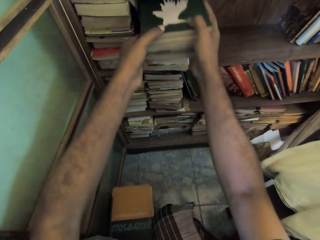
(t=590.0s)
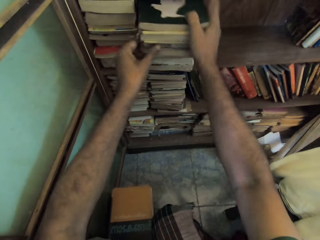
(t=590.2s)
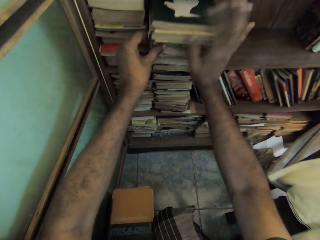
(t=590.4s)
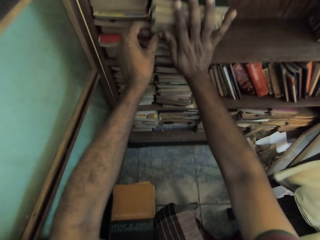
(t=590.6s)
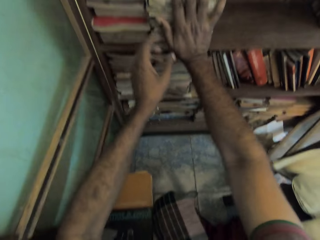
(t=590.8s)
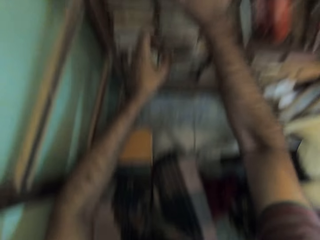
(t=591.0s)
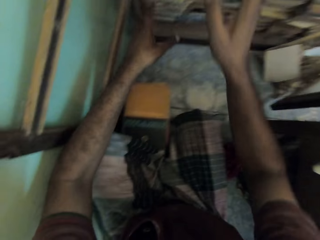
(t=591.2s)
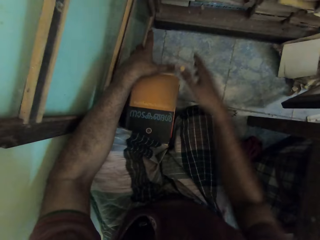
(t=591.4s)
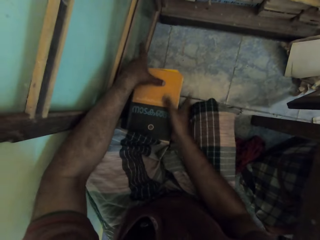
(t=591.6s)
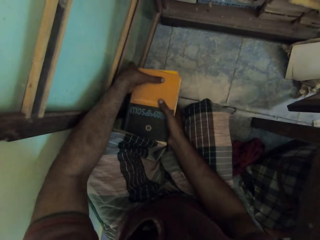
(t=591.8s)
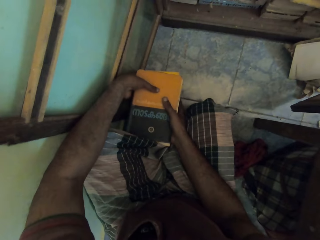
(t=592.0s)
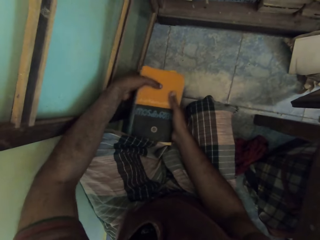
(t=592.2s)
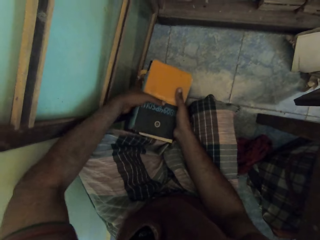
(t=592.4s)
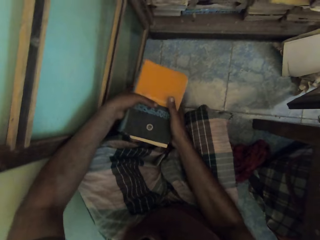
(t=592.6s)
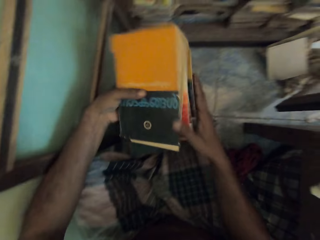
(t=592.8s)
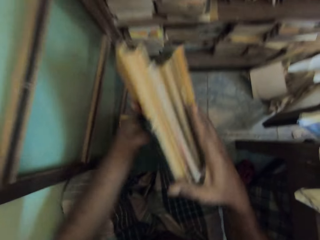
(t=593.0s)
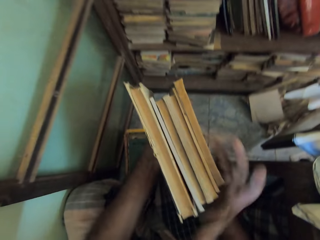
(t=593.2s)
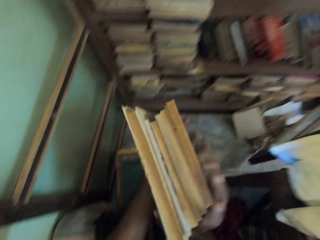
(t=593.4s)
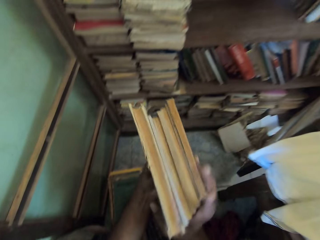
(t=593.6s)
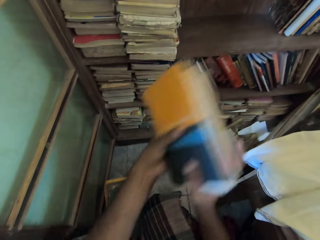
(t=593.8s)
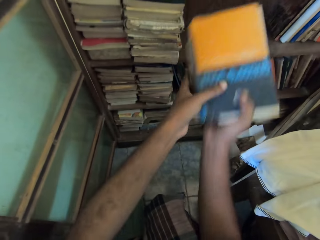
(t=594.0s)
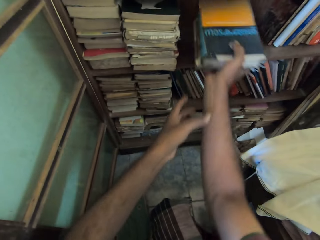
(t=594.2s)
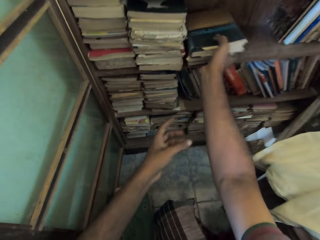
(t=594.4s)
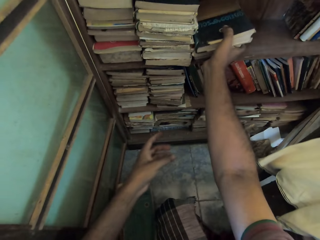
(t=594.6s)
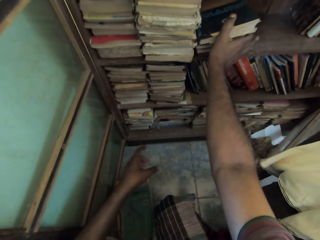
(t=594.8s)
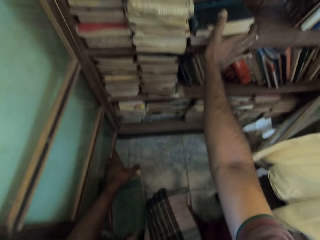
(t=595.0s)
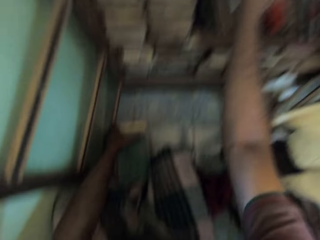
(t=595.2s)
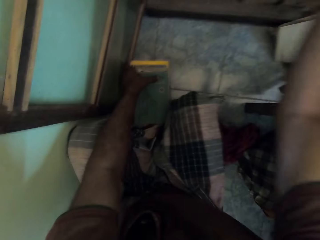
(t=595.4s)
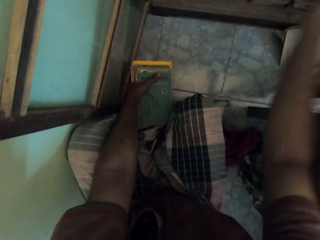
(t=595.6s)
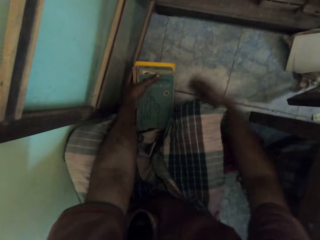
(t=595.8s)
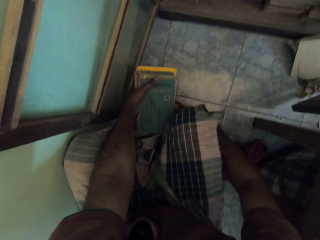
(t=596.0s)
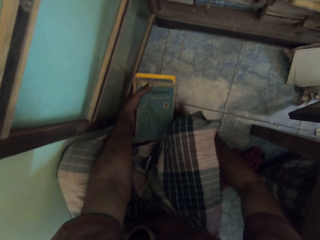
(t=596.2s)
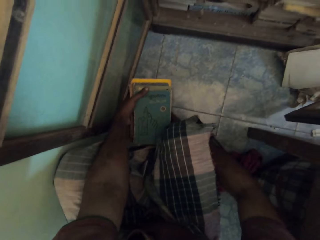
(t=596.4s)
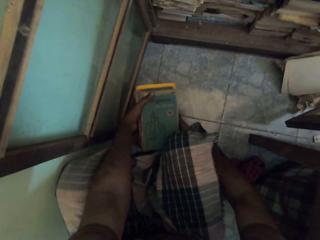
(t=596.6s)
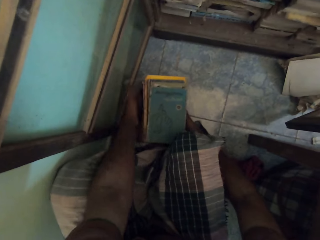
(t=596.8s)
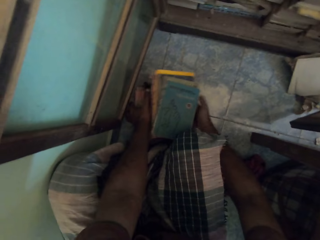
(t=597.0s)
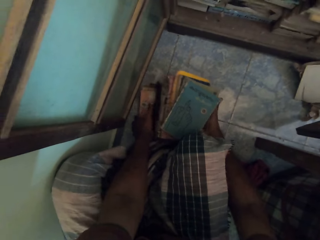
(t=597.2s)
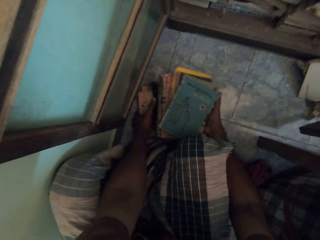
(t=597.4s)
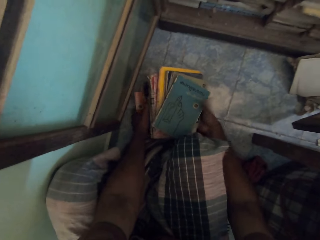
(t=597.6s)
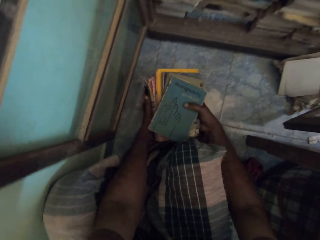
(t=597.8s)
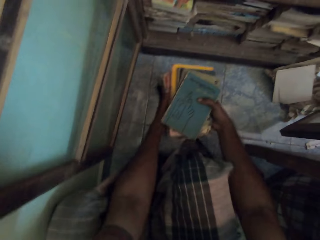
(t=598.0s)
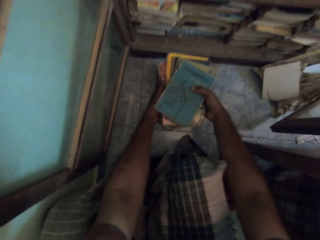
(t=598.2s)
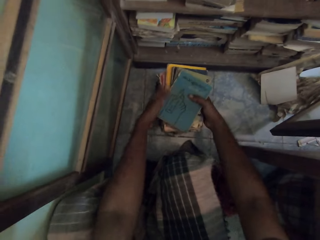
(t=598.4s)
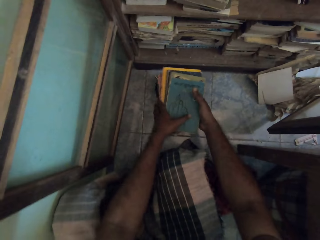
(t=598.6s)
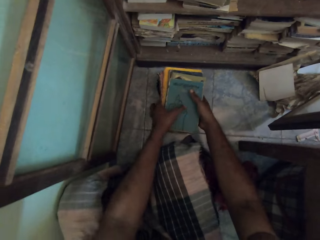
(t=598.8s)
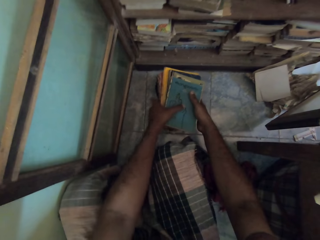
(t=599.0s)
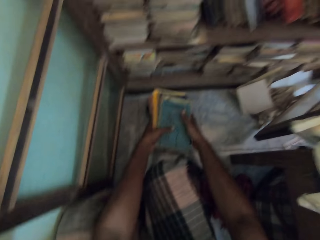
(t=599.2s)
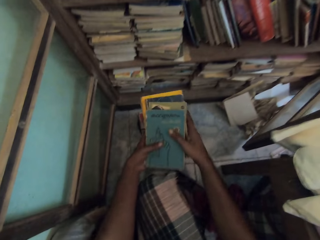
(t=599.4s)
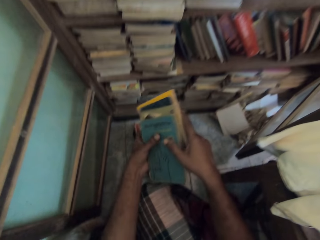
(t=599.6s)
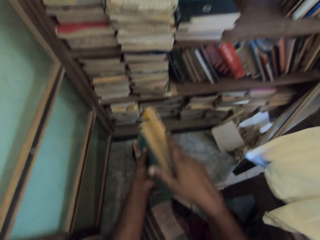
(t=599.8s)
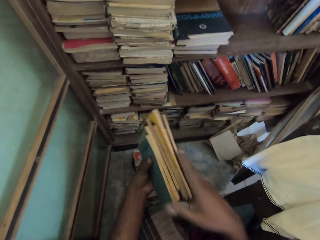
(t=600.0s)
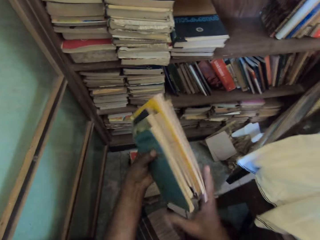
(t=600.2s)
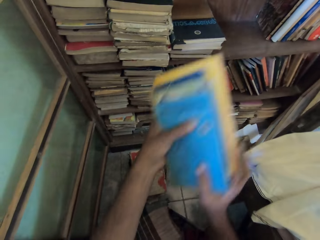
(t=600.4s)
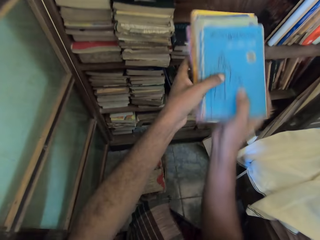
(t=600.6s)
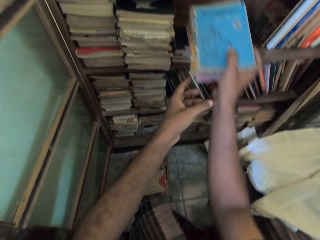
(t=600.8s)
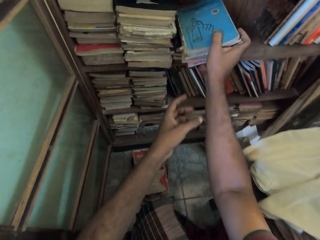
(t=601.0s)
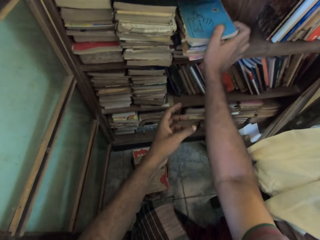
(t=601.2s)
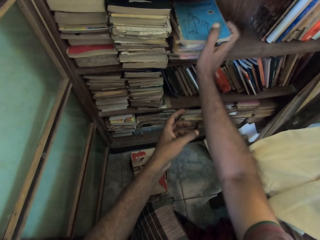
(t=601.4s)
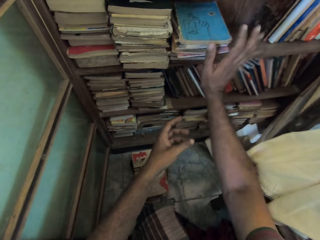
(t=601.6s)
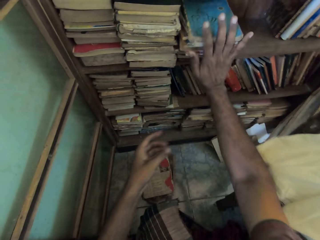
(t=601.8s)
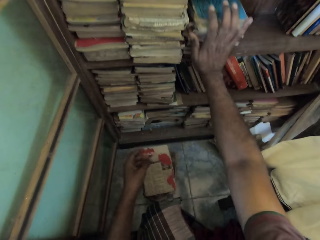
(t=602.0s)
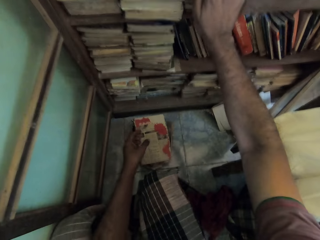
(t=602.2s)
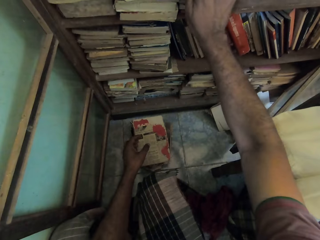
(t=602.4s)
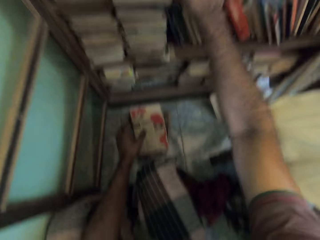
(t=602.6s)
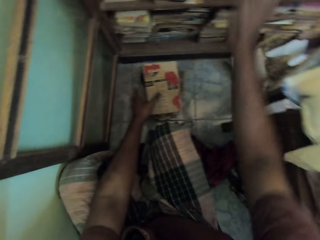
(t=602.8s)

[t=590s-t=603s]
The camera wearer puts books on the shelf. They pick books from the floor. They put books on the shelf. They arrange books from the floor. They pick books from the floor. They put books on the shelf.

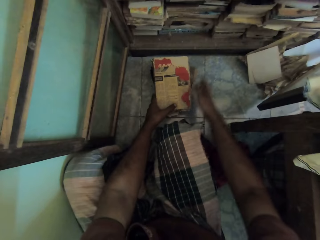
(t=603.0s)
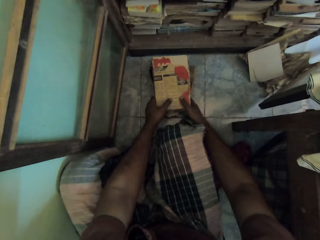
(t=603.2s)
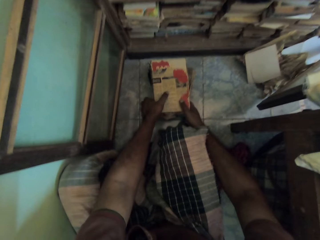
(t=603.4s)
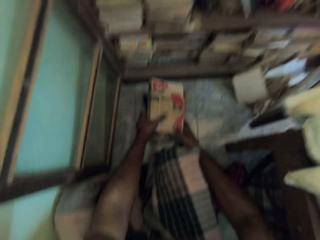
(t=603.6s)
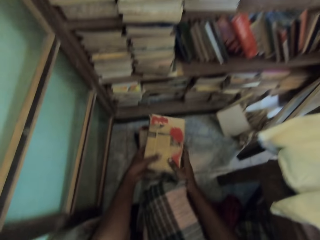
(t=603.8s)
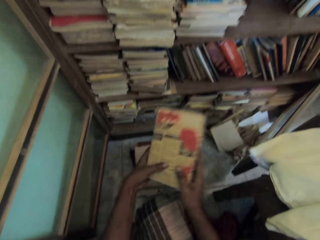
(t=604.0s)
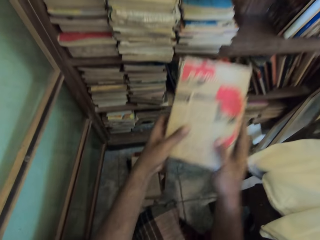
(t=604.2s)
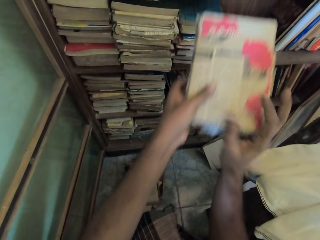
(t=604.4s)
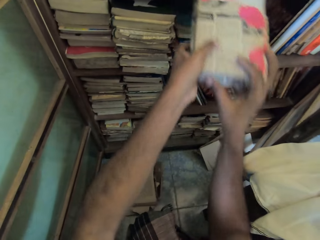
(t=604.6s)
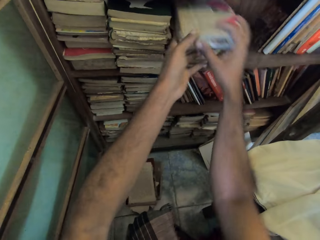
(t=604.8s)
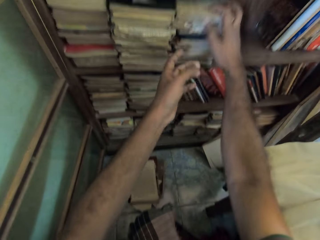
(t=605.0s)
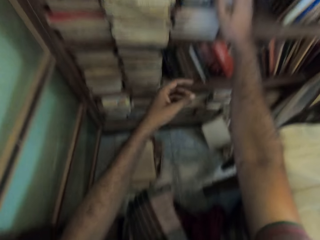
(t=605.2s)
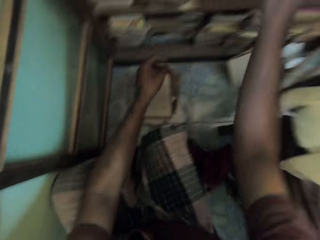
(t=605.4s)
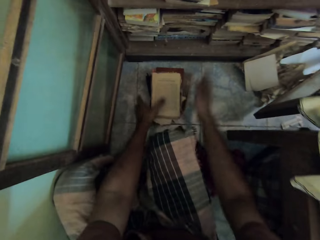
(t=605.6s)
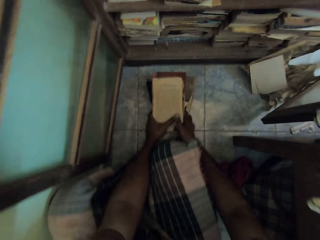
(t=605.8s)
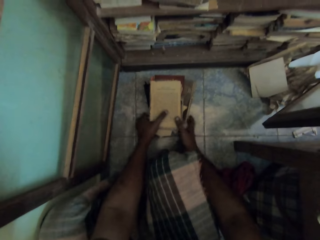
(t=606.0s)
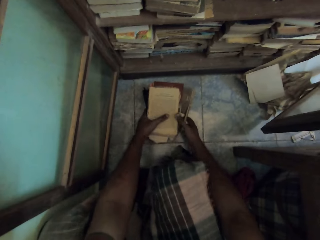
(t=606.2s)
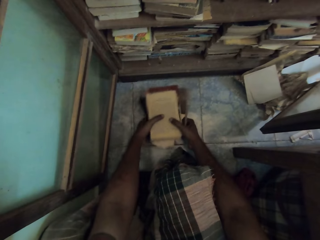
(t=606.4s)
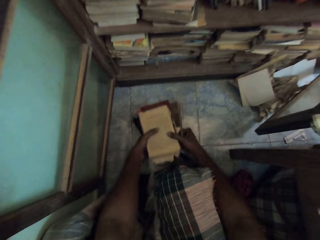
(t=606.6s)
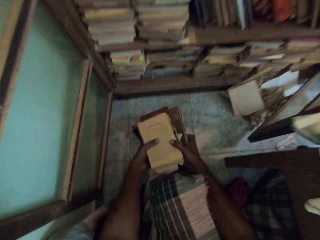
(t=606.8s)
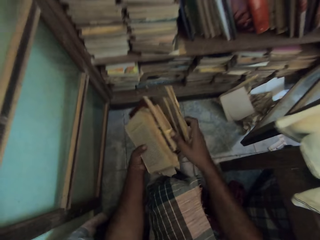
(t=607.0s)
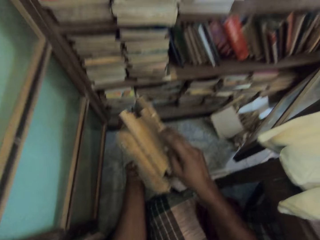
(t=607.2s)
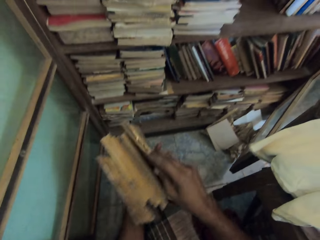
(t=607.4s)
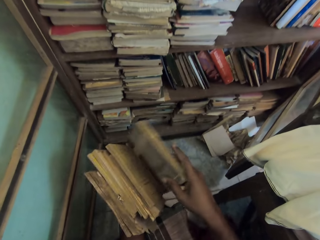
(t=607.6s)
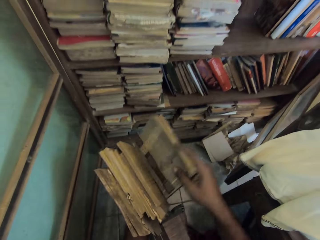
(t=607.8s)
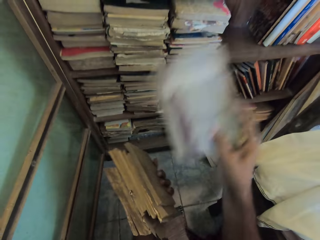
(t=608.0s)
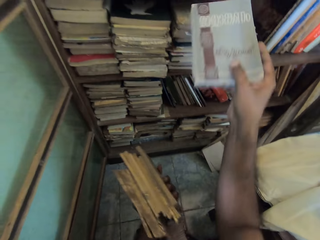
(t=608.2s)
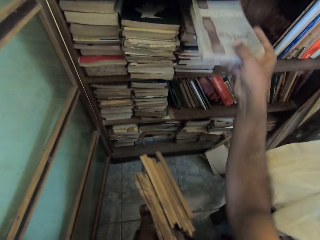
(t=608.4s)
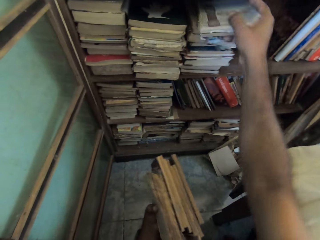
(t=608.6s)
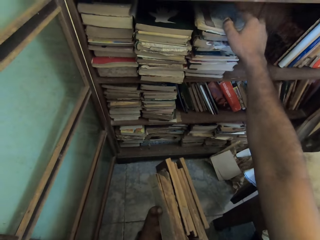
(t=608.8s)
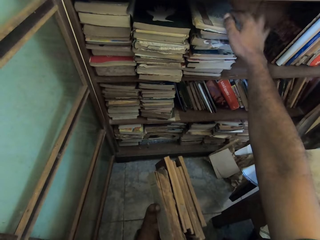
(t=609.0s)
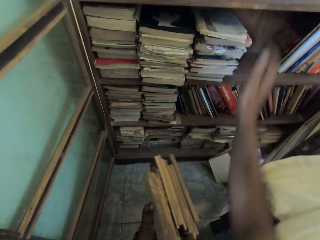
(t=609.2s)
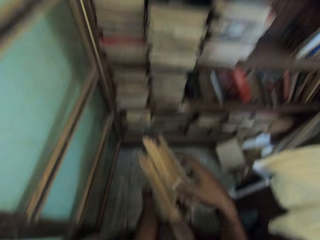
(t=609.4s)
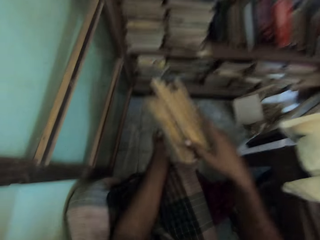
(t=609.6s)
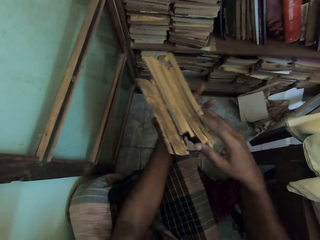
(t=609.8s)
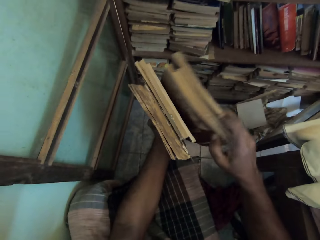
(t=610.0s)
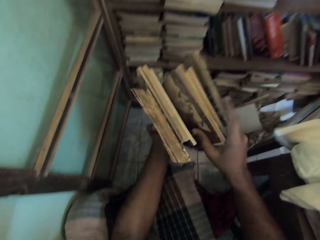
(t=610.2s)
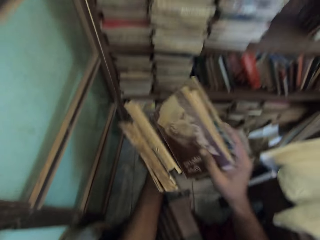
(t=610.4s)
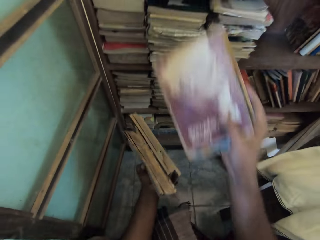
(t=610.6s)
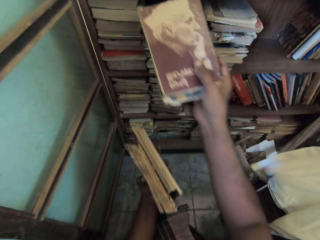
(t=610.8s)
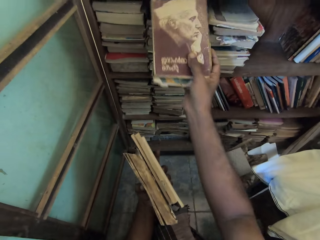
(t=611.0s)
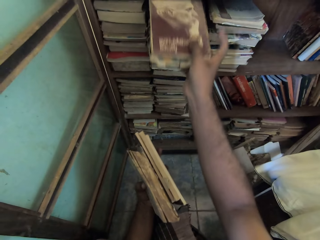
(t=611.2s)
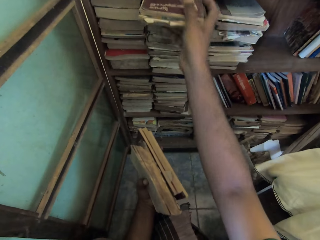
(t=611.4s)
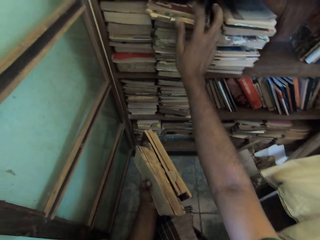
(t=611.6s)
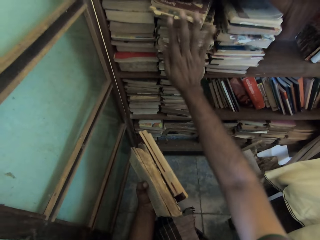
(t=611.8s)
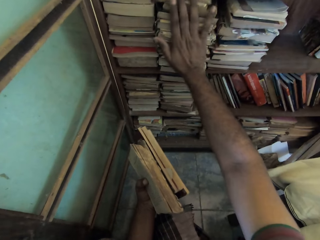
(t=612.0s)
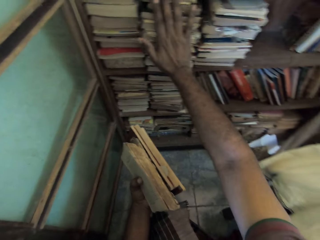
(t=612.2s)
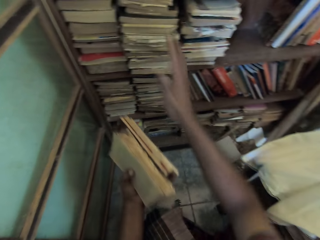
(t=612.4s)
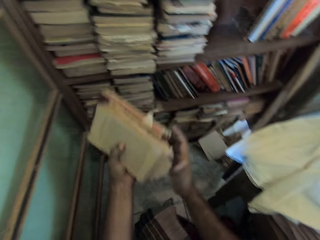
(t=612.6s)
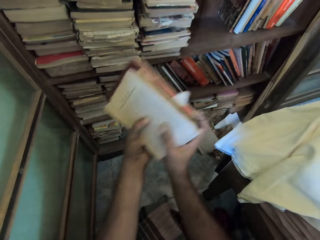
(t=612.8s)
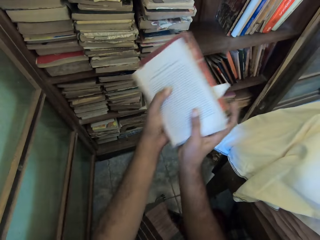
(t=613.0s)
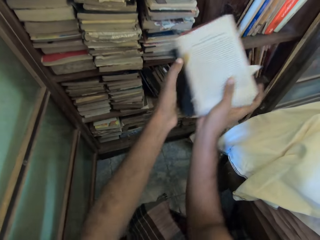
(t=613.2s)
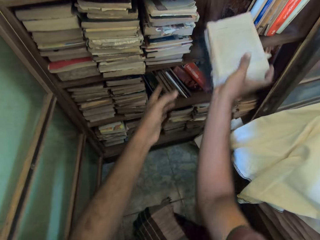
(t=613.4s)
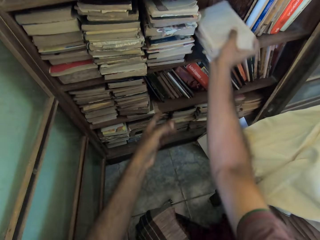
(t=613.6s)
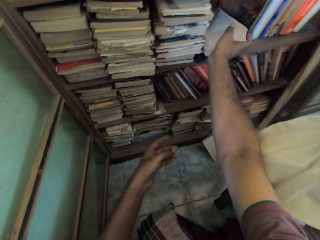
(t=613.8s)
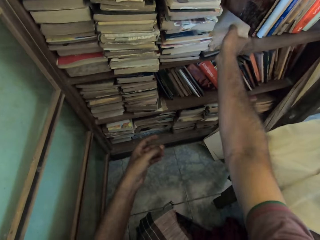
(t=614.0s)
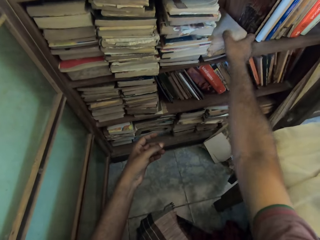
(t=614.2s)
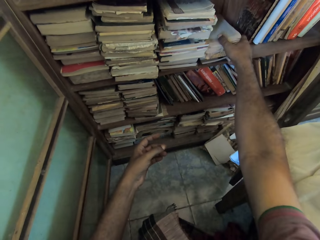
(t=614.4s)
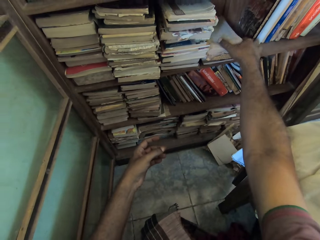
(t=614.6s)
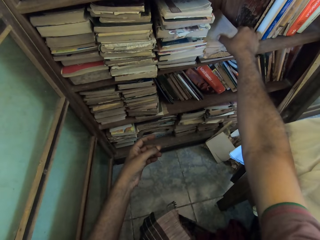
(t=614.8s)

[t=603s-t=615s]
The camera wearer picks books from the floor. They put books on the shelf. They pick books from the floor. They put books on the shelf. They pick books from the left hand. They put books on the shelf. They hold books with the right hand. They put books on the shelf.
